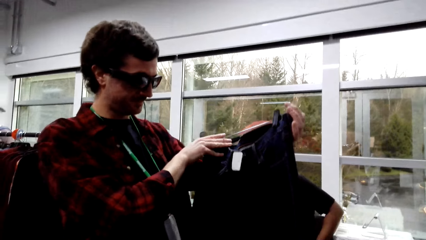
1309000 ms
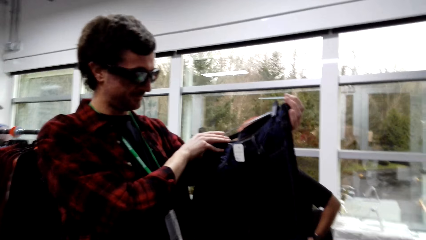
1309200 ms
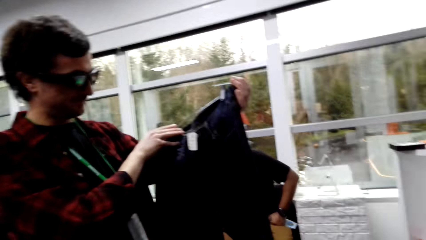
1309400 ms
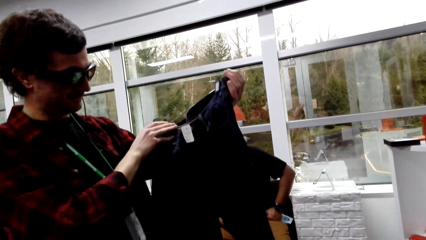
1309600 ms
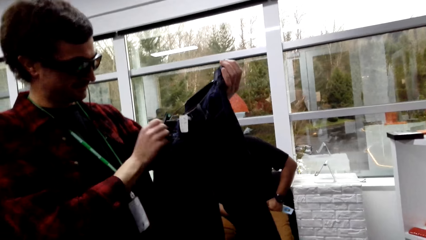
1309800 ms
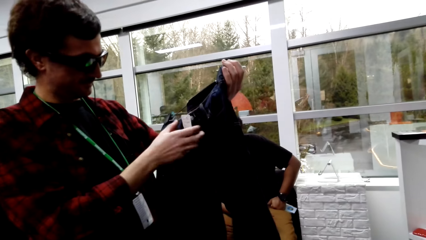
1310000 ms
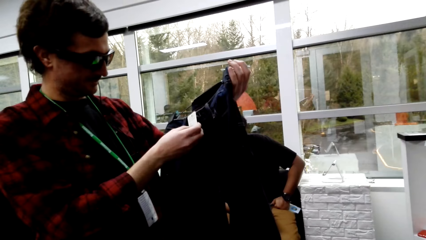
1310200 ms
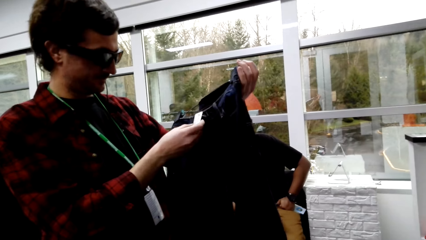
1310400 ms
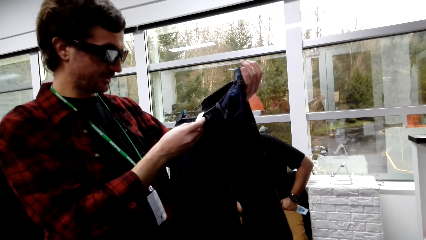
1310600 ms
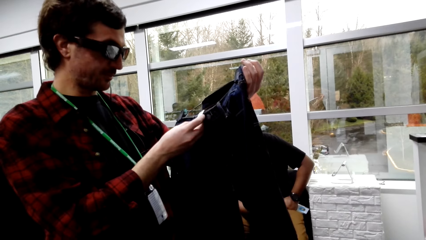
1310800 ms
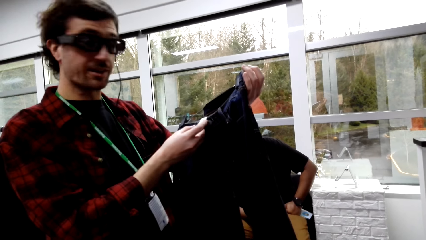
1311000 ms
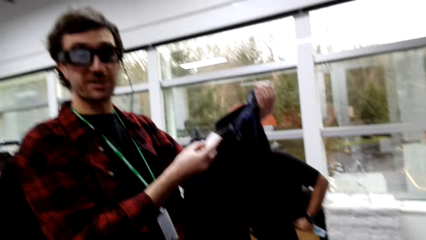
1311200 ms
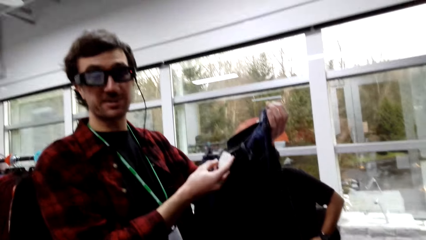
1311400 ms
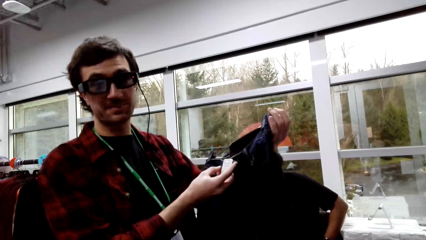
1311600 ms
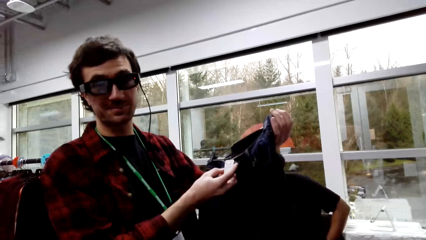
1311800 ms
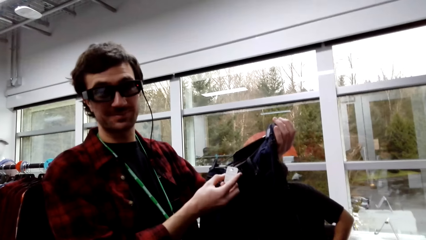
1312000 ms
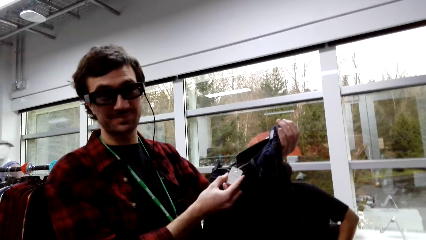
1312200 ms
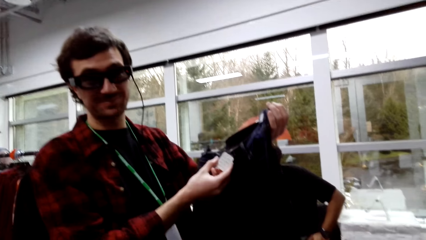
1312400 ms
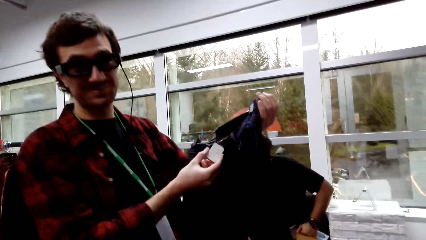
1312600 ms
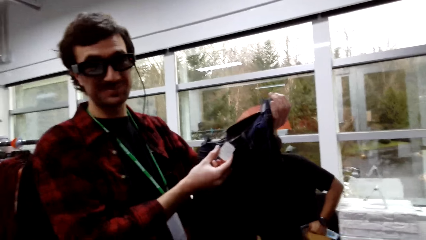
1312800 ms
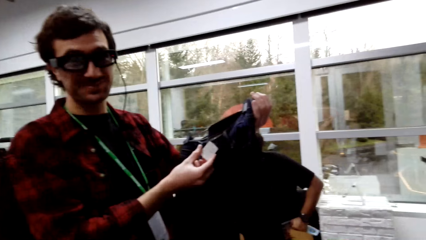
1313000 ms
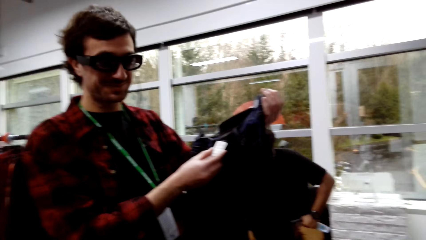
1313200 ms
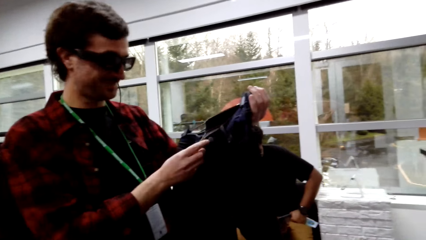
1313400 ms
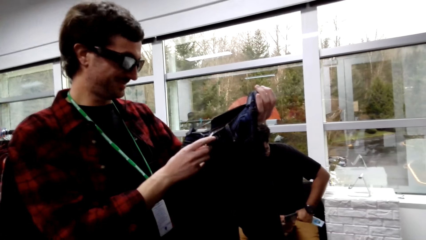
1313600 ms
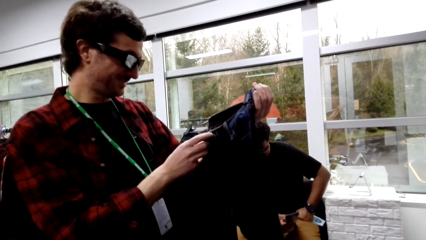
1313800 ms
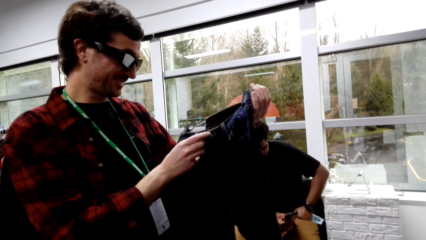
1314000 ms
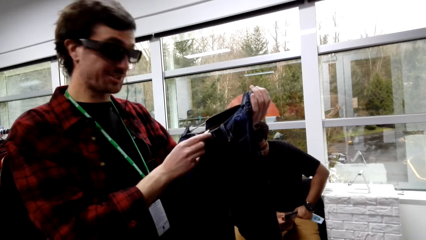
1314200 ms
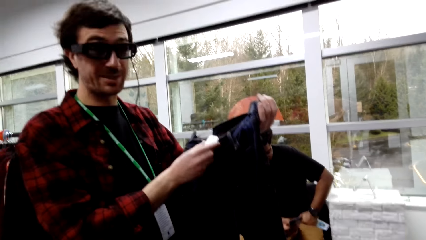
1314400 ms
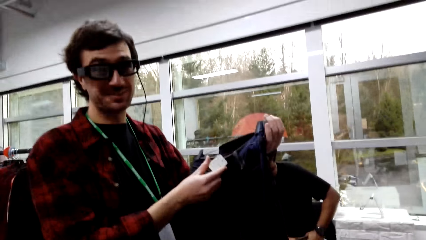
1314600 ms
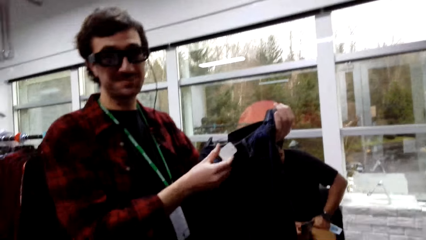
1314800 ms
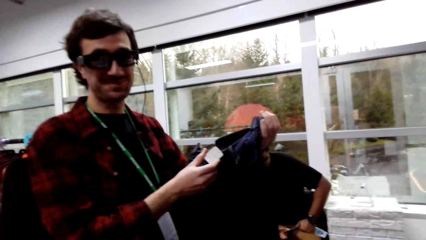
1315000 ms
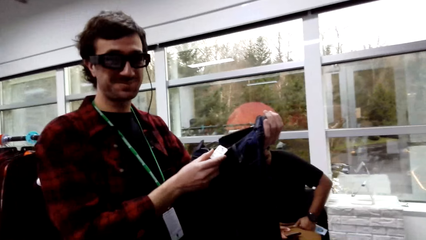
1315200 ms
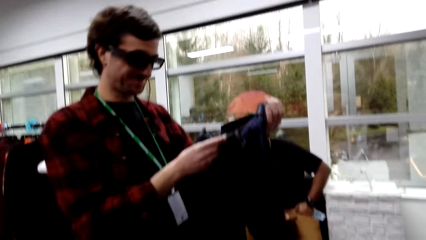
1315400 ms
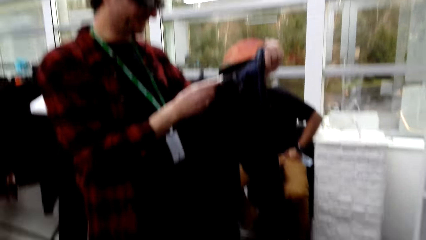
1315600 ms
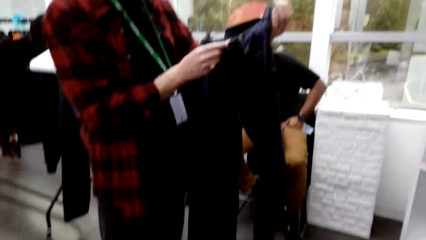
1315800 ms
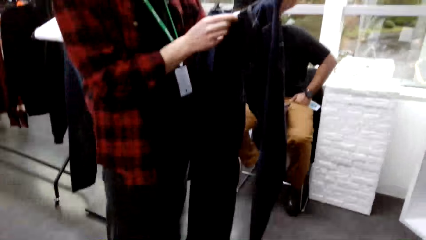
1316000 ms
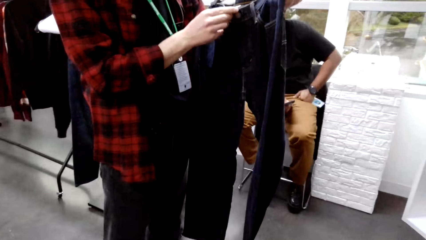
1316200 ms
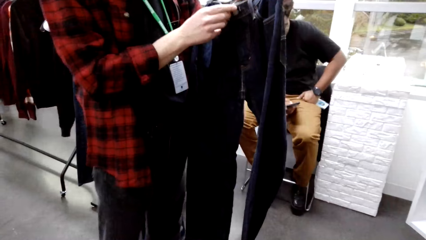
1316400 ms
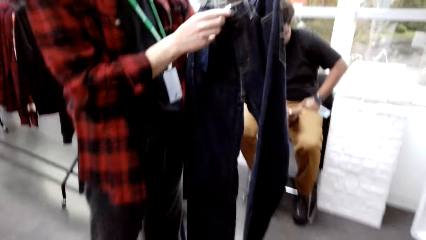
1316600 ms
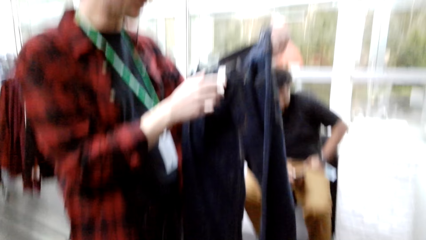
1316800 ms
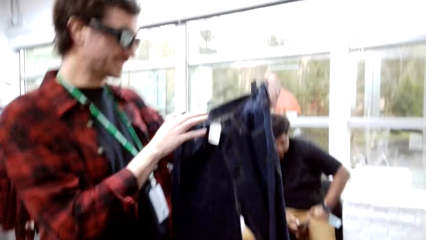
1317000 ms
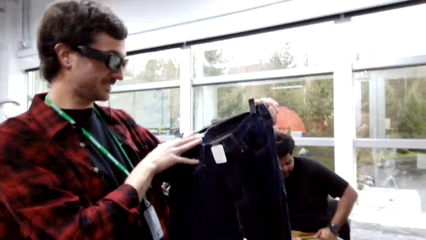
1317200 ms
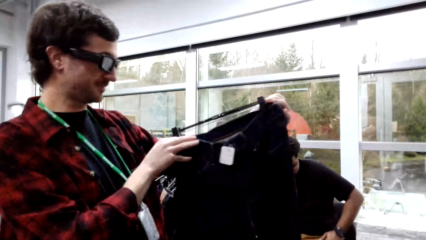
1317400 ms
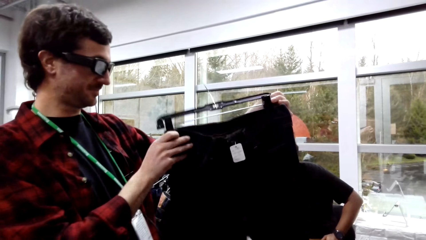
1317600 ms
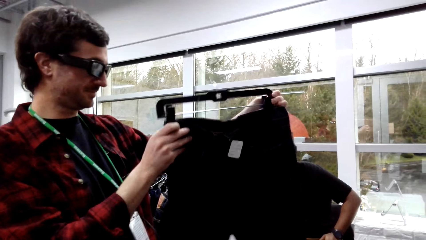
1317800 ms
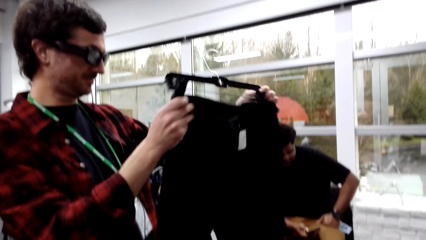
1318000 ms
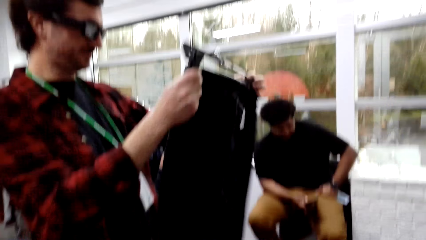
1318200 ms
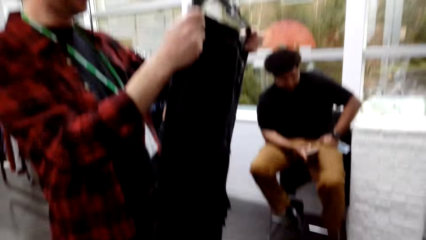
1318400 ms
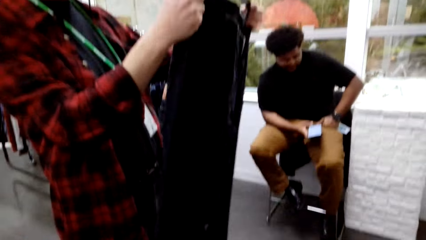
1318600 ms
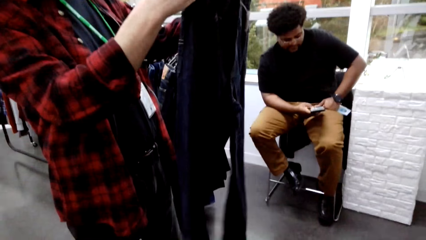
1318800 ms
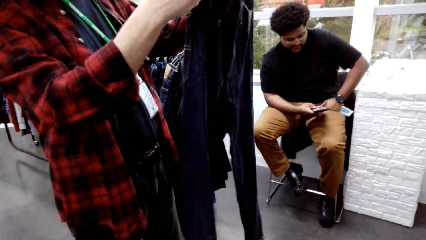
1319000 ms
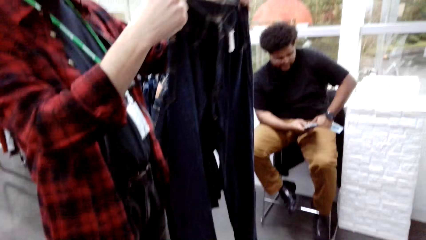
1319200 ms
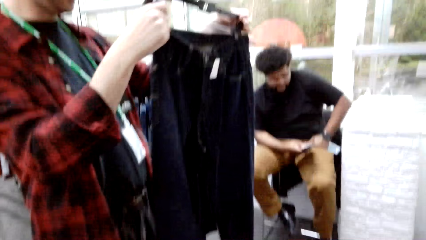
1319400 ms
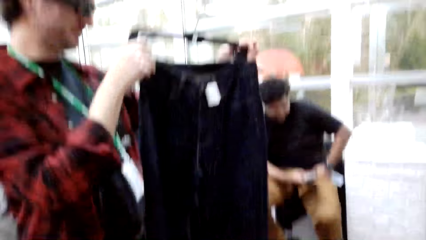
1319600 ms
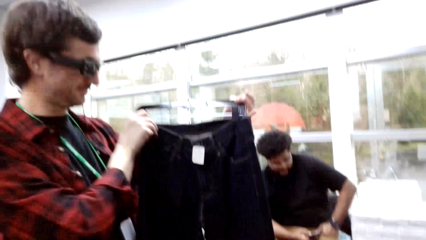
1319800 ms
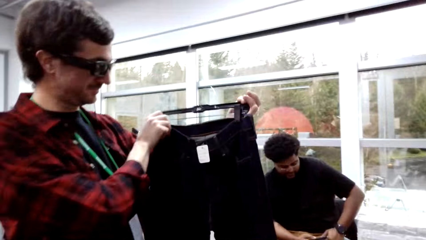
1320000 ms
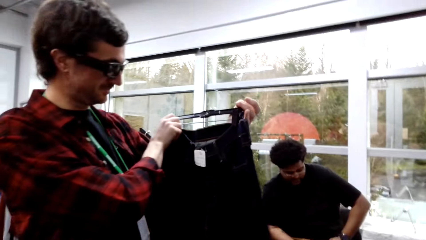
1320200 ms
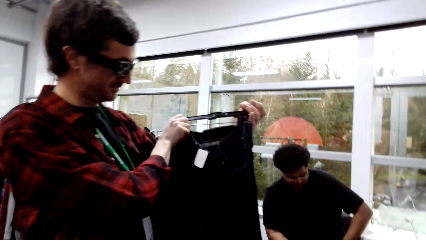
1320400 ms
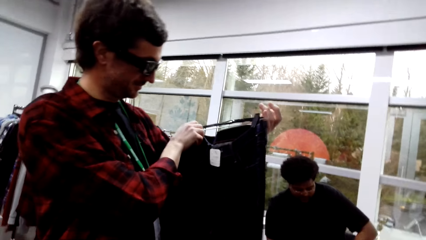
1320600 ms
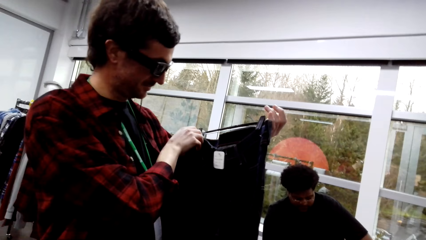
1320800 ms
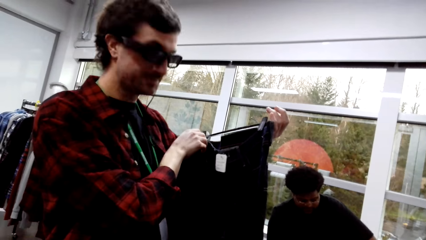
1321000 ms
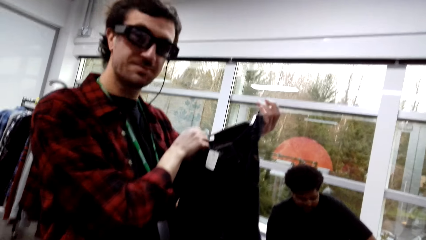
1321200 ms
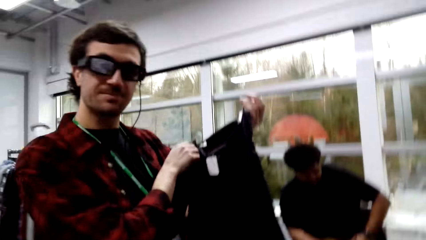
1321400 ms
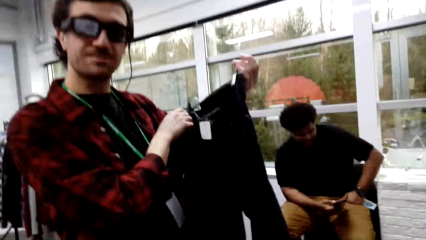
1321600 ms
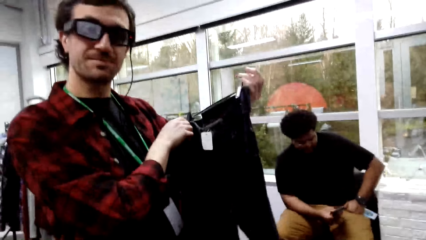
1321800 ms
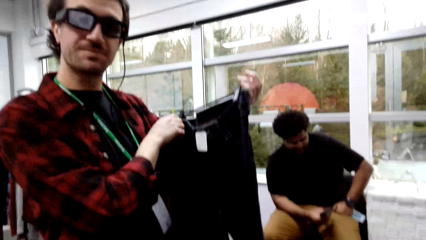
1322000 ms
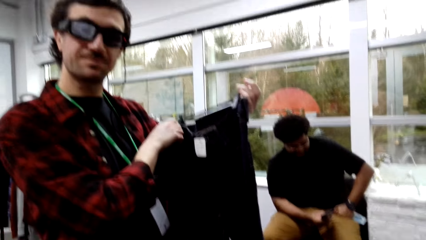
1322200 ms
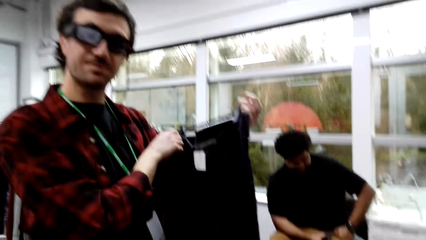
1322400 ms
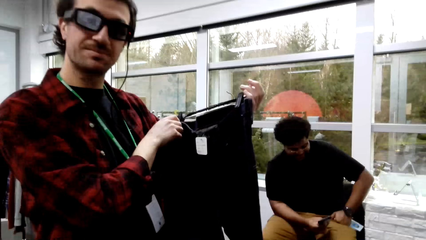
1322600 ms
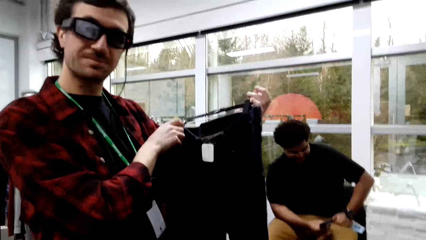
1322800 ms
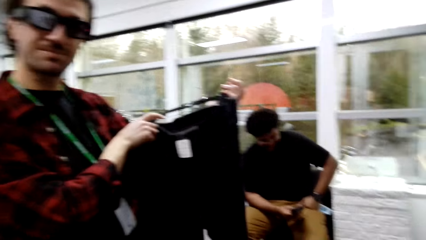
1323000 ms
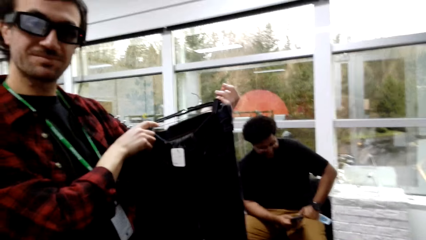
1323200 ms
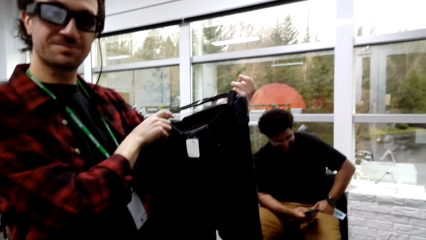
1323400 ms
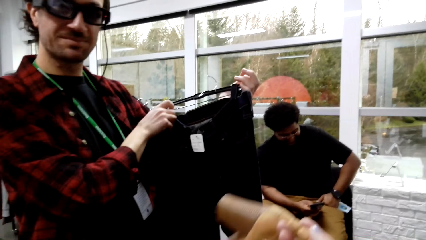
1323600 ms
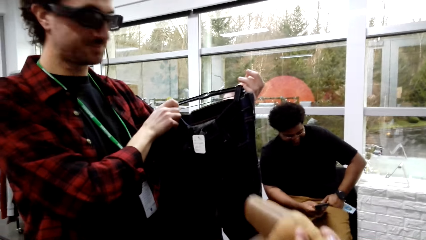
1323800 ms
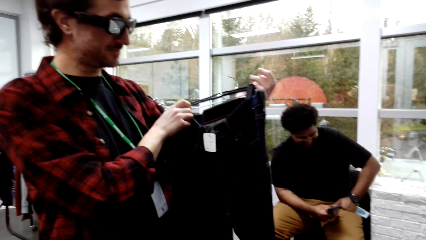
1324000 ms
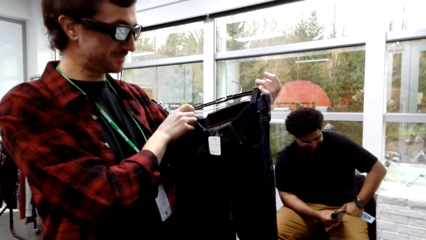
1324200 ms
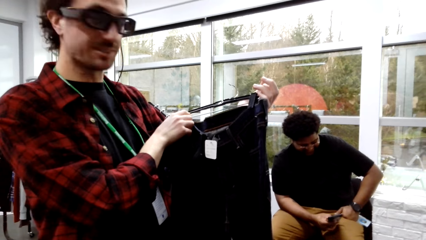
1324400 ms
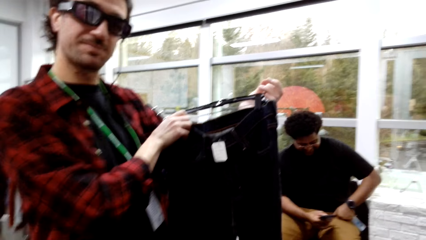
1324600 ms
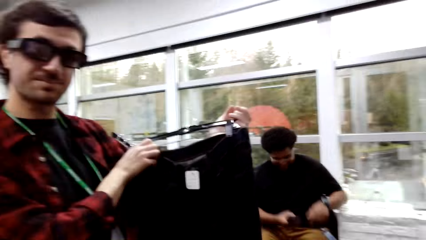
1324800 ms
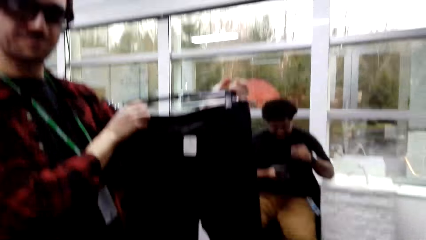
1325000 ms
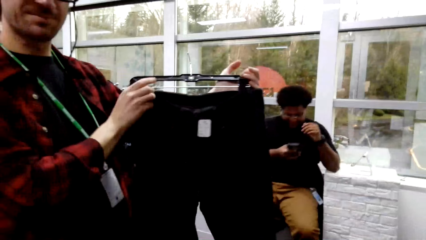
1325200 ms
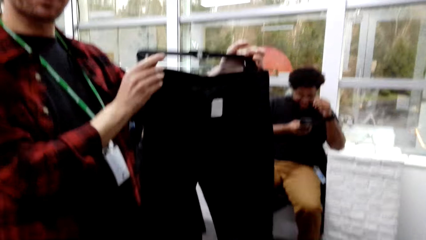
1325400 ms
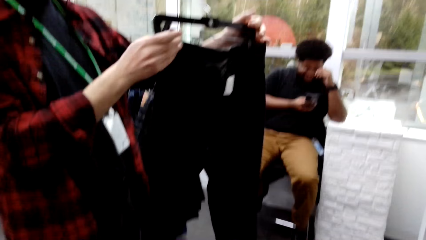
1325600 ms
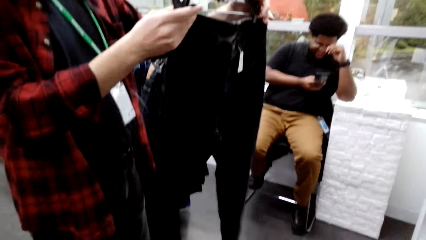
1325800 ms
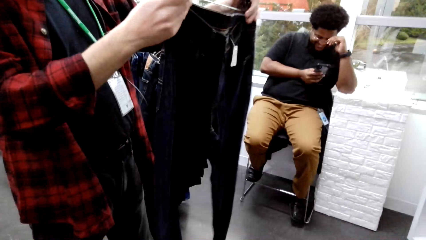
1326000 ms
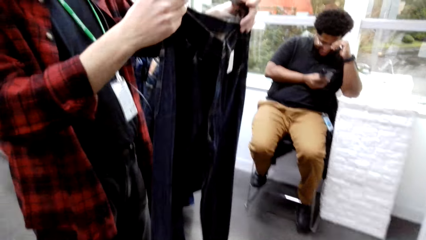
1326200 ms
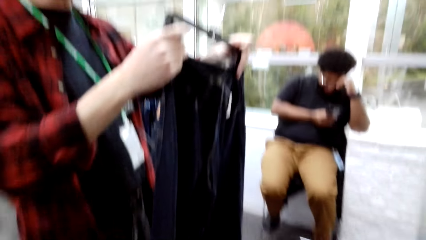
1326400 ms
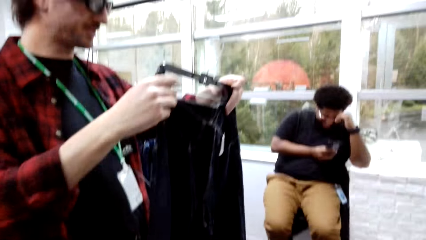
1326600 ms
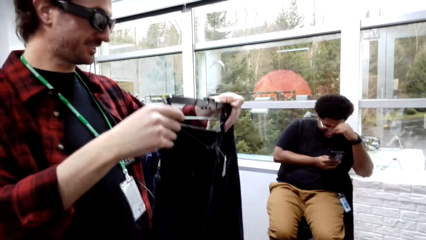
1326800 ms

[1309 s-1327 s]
A man looks on the cloth. A male touches the pants label and converses with the camera wearer. He holds the pants with both hands. The camera wearer converses with the male. The male looks at the pants. The camera wearer converses with the male and does a hand movement. The male converses with the camera wearer.
